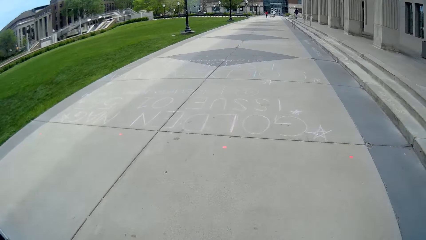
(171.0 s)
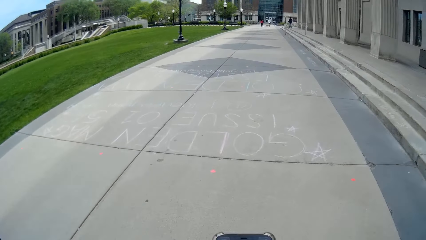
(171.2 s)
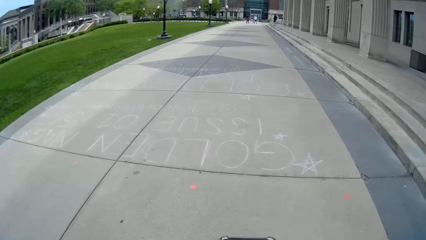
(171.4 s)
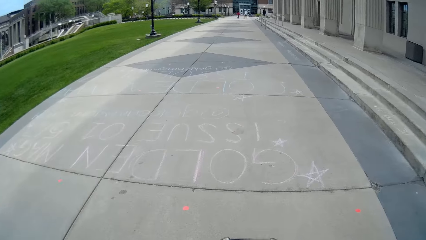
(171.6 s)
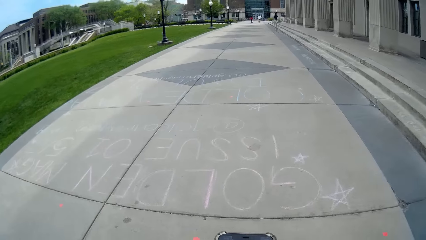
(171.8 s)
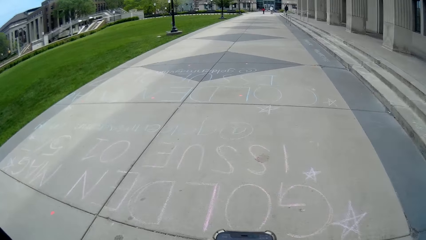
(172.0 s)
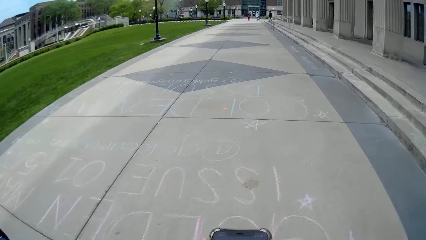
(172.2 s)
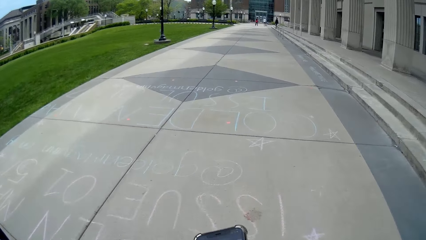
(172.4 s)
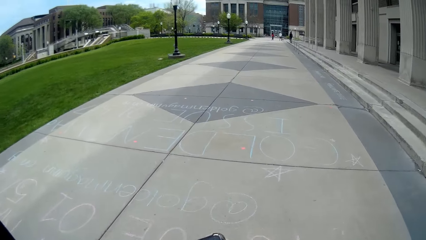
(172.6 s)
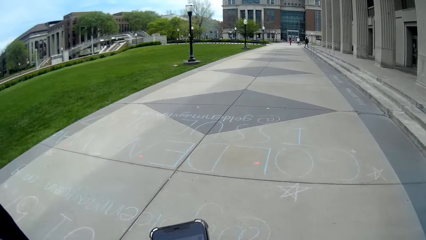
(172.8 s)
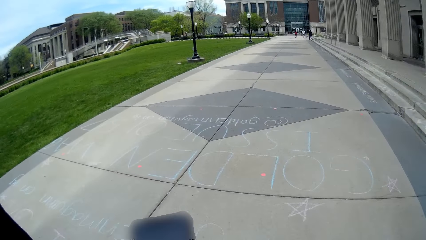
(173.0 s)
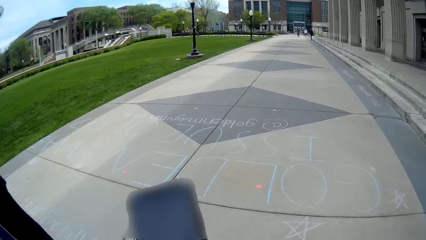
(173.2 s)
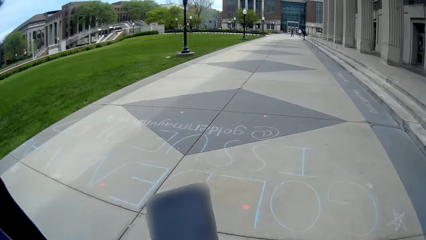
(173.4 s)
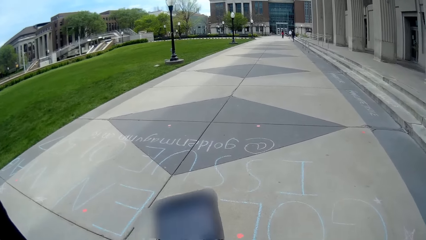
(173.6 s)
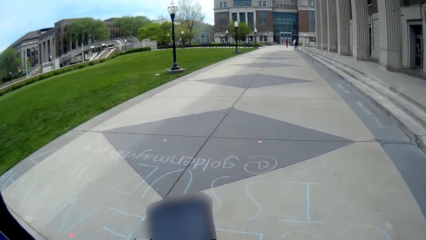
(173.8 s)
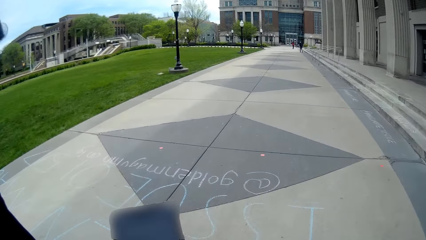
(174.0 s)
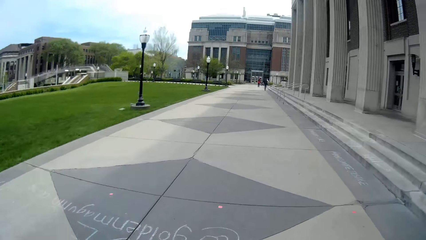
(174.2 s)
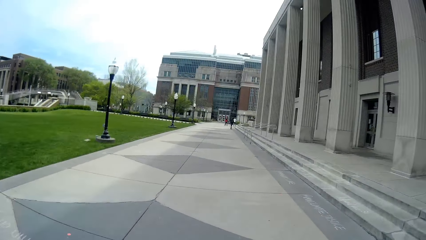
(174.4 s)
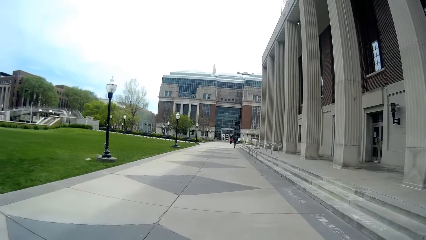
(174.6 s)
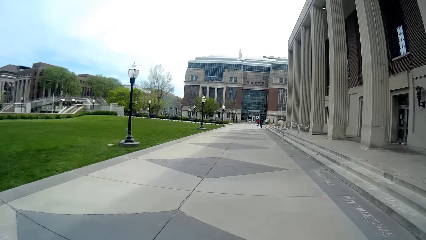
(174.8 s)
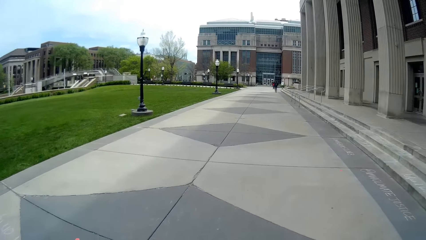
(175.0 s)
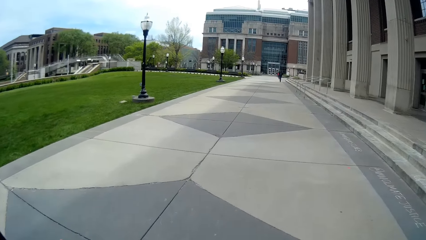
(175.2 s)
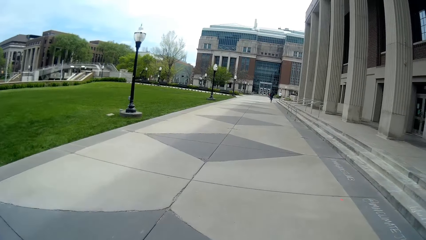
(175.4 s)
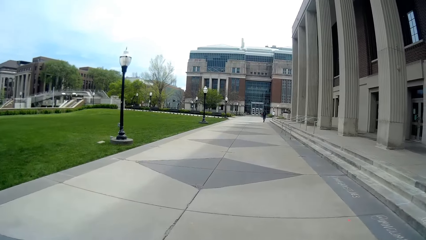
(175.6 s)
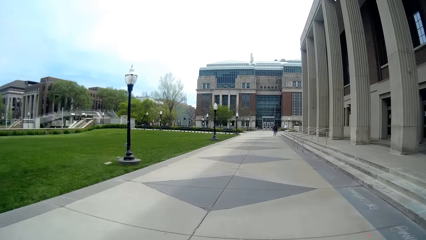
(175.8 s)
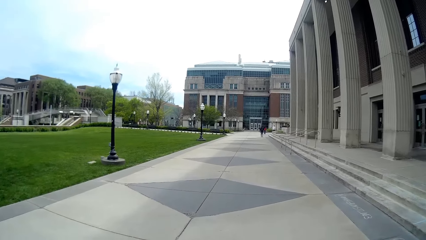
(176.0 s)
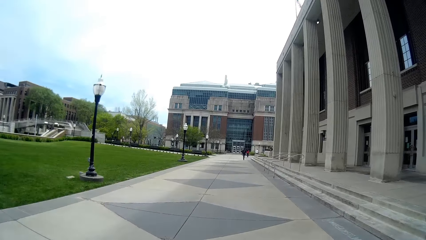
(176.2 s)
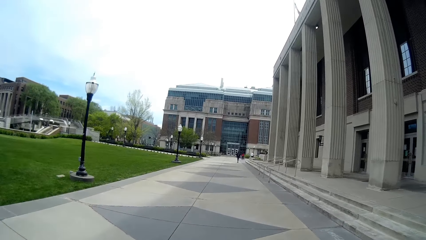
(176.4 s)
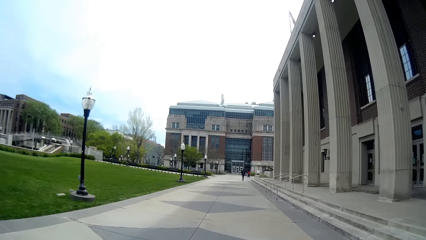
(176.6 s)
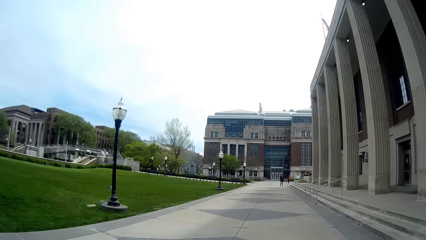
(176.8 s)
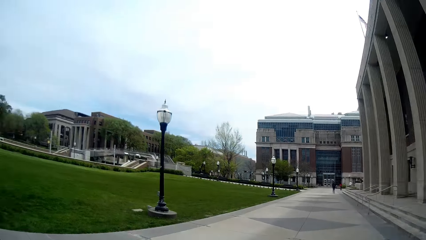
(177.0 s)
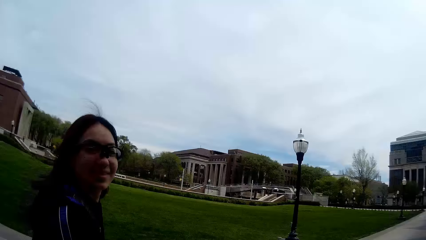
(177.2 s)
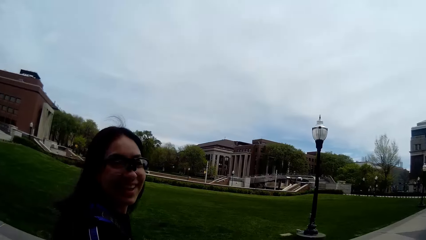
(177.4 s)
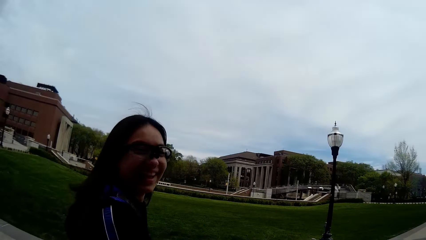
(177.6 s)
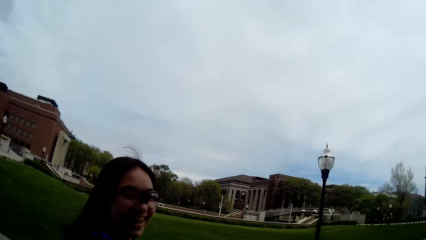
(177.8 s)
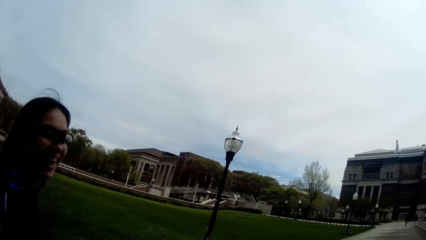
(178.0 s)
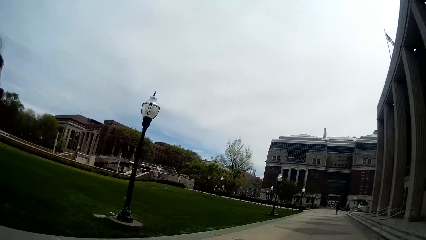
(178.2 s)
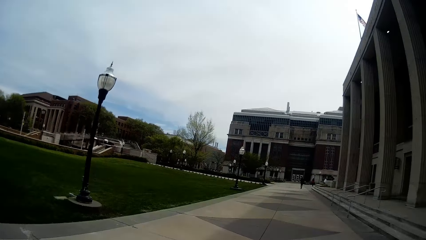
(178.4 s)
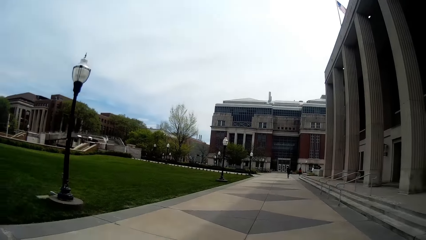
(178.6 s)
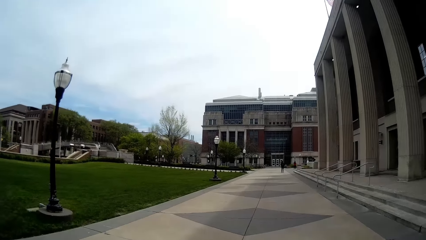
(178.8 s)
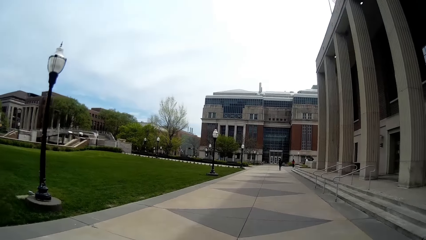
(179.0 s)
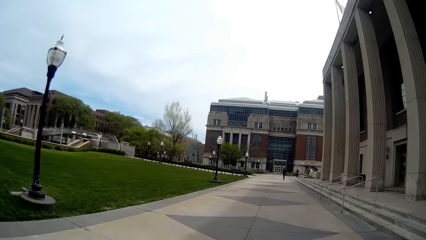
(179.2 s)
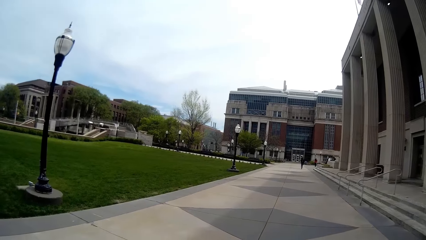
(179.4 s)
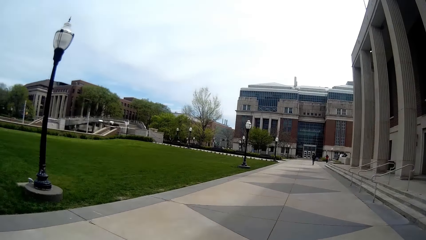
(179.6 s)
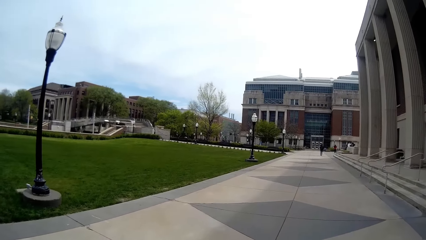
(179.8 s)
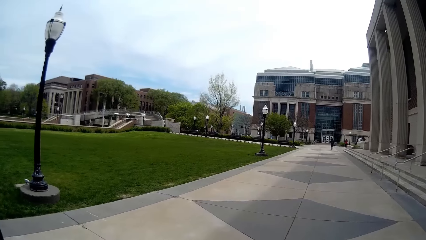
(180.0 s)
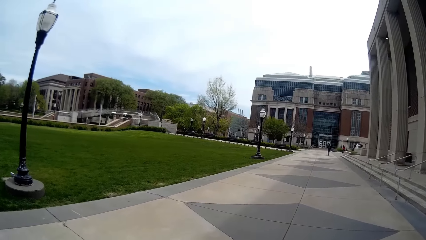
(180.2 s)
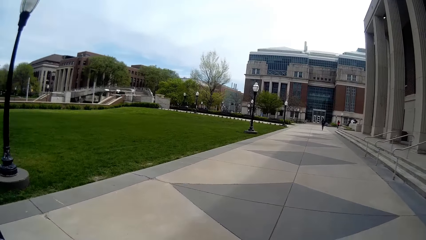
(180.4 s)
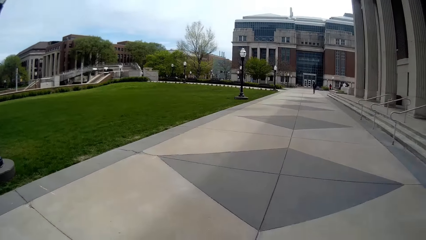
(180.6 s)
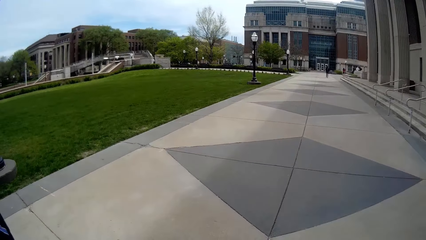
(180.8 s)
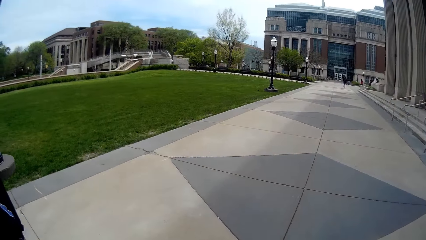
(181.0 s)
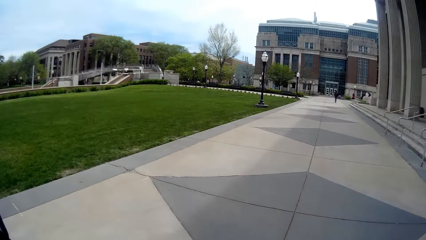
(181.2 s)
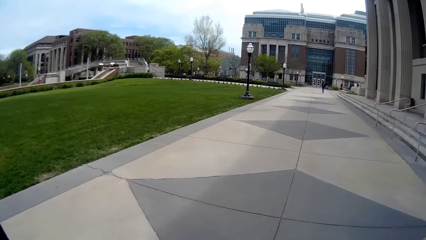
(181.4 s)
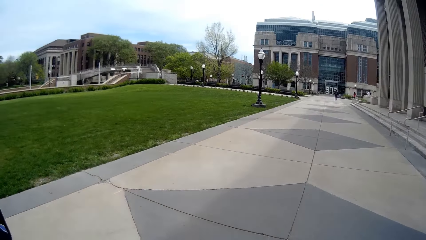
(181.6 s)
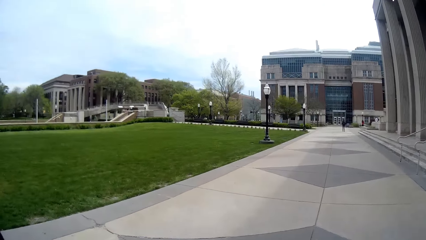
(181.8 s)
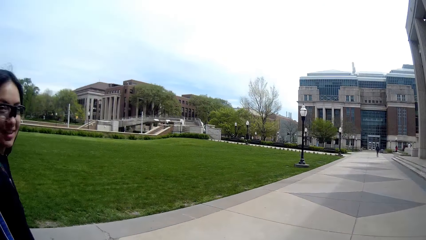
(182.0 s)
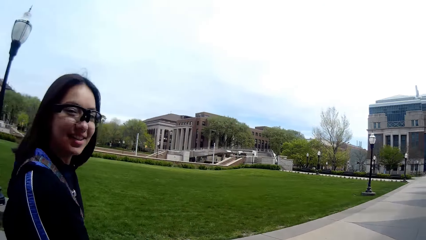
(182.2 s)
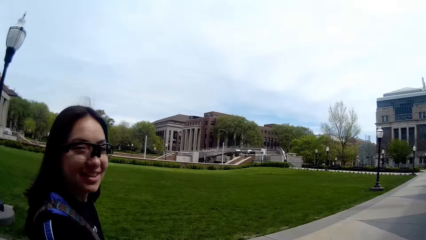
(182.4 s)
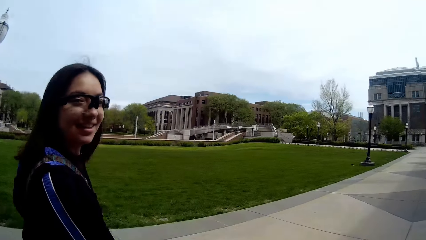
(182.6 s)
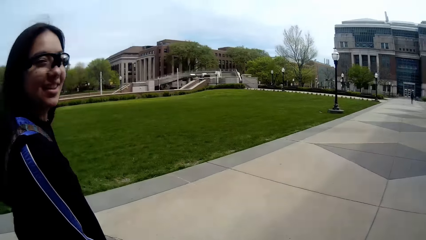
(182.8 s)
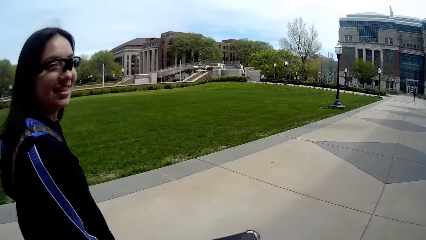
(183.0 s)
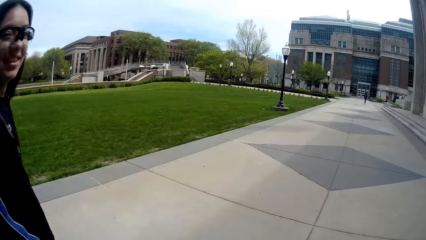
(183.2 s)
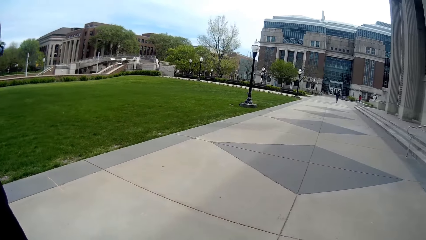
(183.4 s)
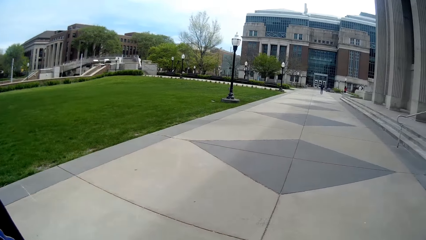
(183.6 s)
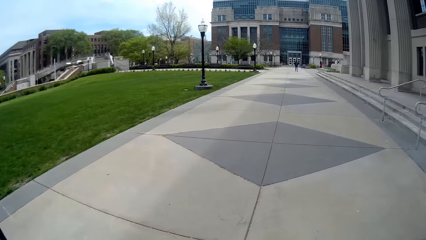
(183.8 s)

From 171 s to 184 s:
The camera wearer looks at the phone. They walk outside.

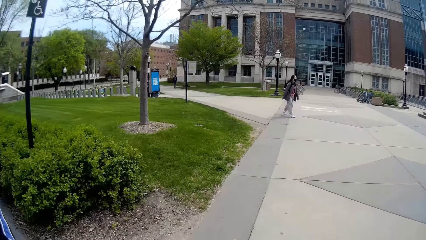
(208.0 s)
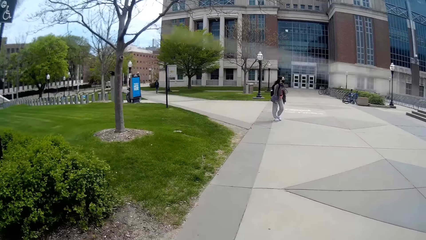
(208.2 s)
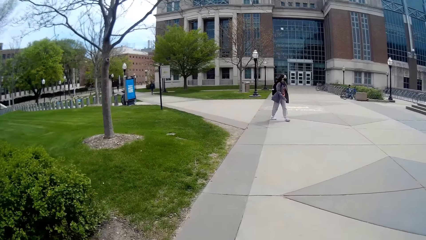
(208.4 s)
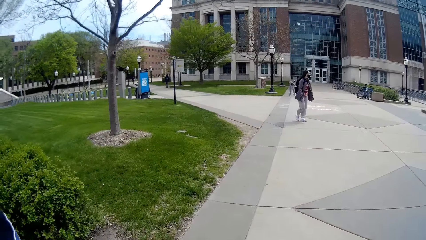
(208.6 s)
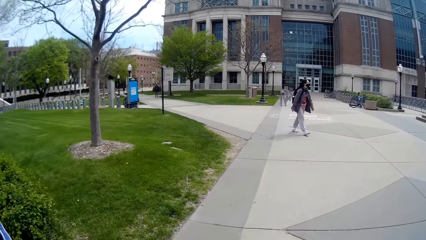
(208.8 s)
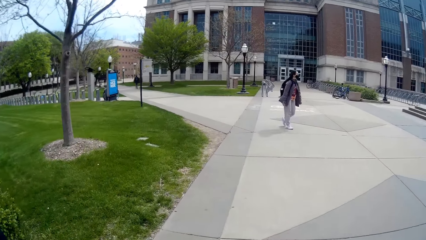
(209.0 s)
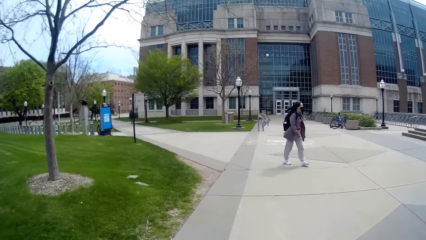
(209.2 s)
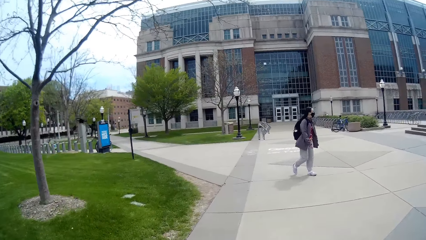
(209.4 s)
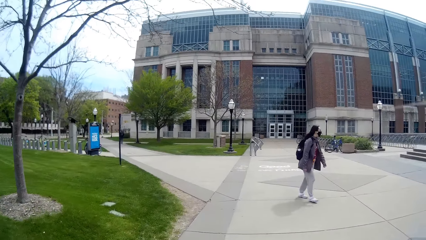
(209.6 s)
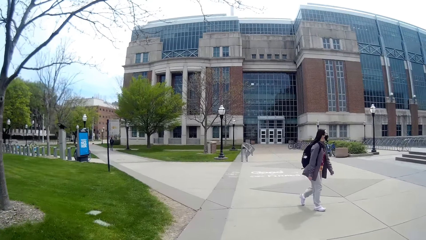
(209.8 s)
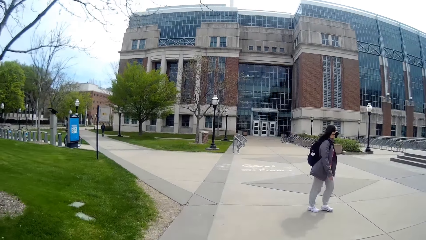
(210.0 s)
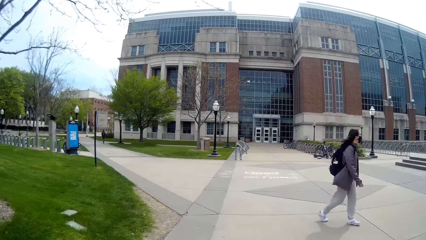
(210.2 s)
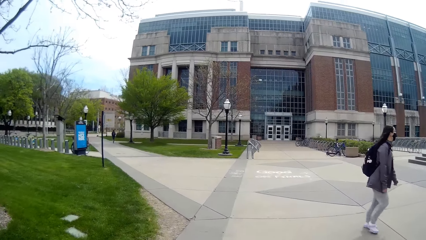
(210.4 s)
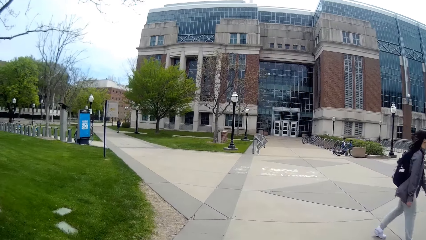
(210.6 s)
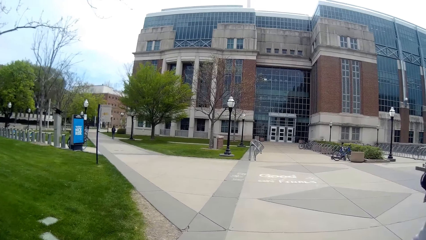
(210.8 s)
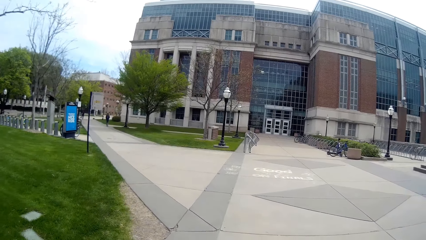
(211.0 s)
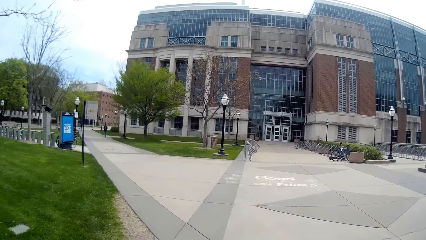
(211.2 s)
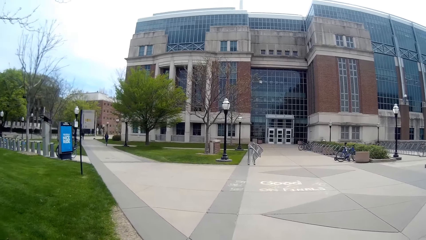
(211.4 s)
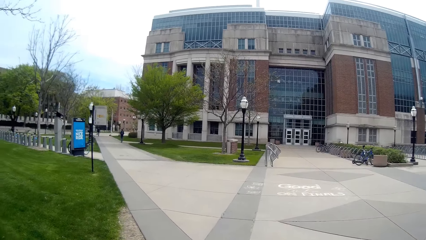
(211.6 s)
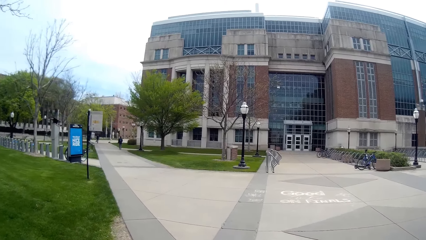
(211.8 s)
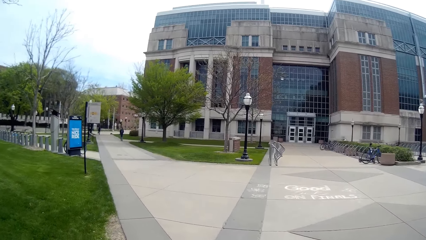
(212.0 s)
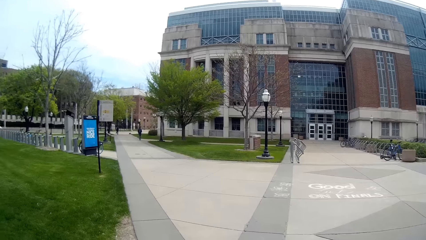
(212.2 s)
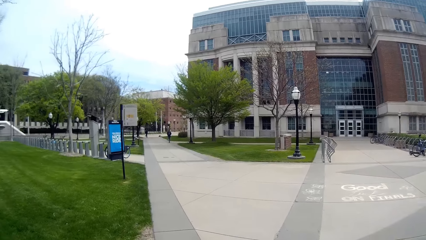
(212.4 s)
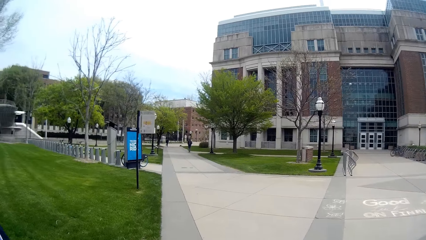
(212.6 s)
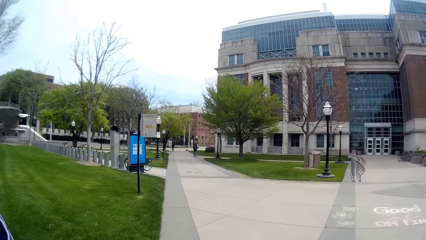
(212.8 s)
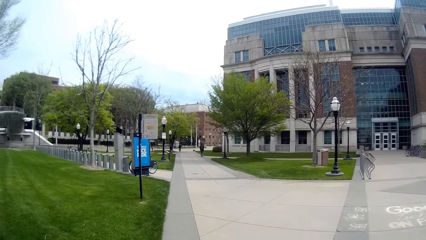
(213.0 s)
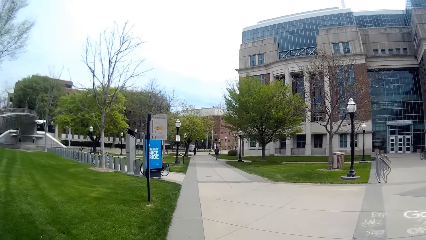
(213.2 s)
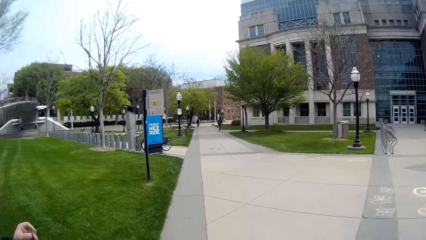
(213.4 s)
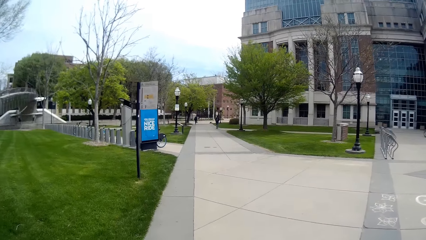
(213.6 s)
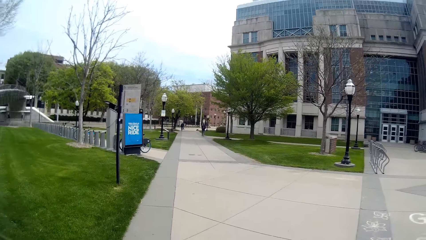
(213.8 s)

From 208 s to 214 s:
A woman walks past the camera wearer.
